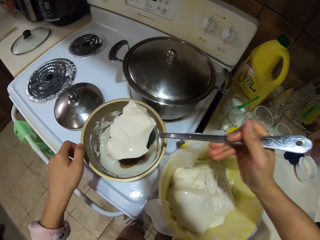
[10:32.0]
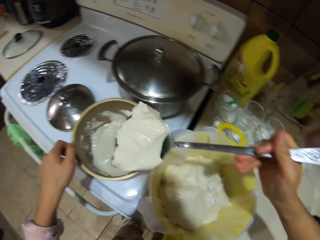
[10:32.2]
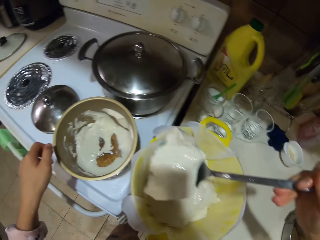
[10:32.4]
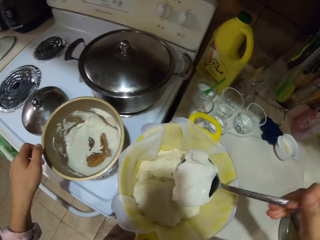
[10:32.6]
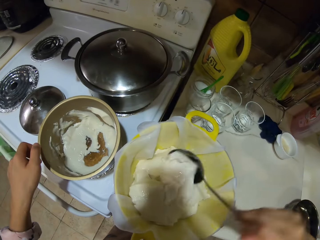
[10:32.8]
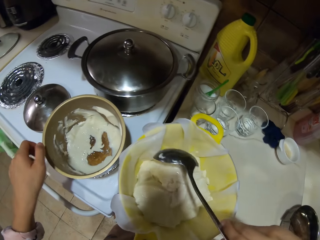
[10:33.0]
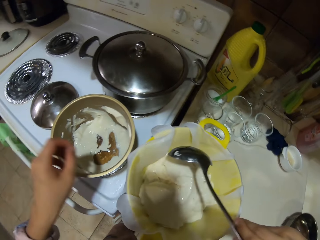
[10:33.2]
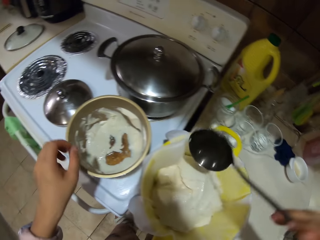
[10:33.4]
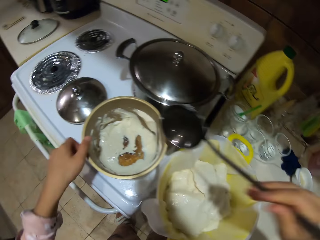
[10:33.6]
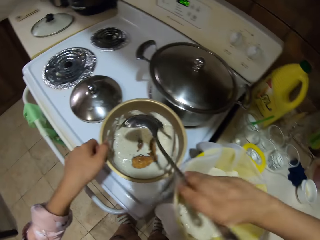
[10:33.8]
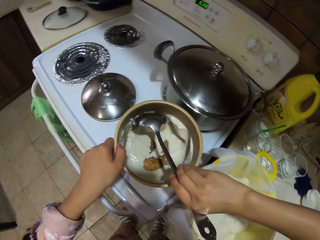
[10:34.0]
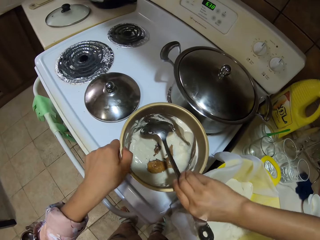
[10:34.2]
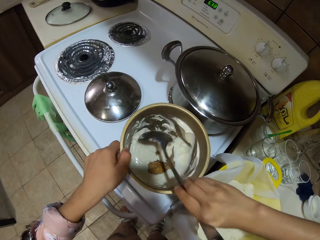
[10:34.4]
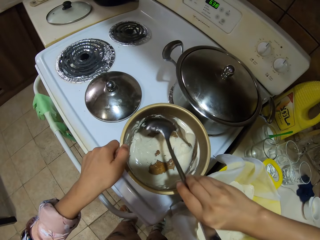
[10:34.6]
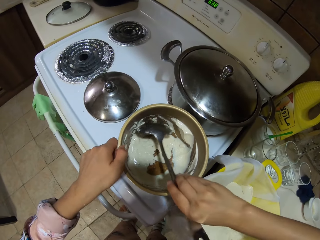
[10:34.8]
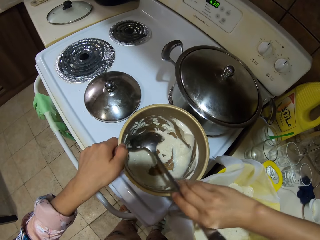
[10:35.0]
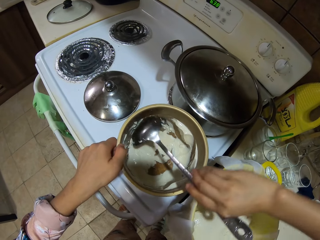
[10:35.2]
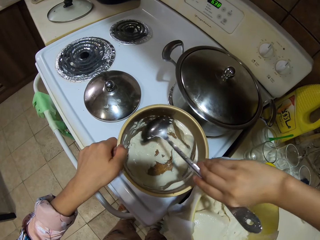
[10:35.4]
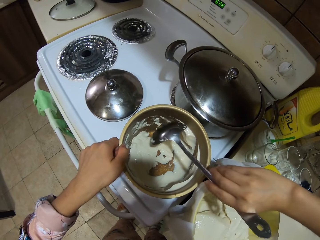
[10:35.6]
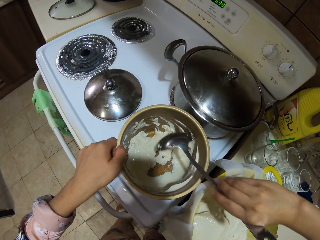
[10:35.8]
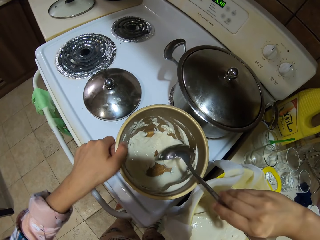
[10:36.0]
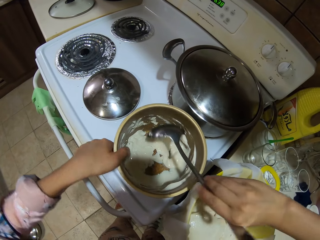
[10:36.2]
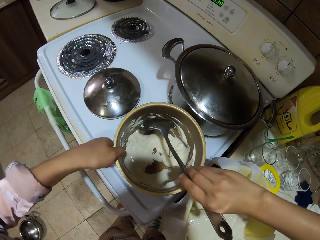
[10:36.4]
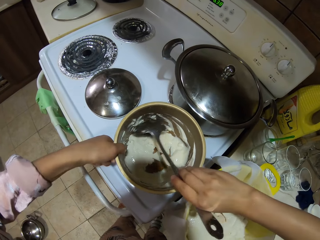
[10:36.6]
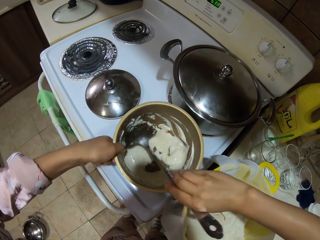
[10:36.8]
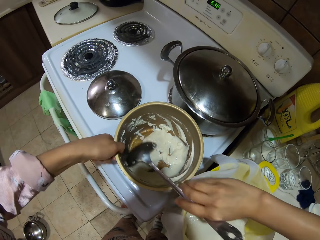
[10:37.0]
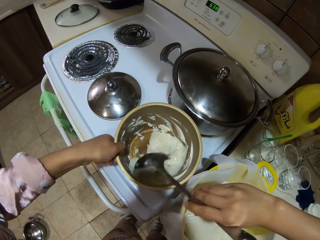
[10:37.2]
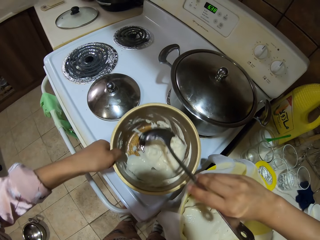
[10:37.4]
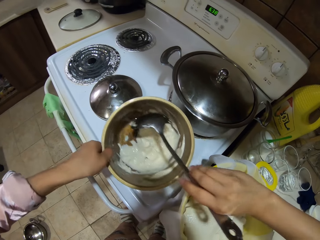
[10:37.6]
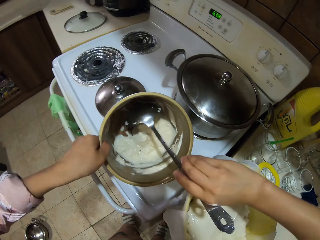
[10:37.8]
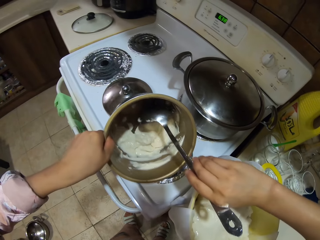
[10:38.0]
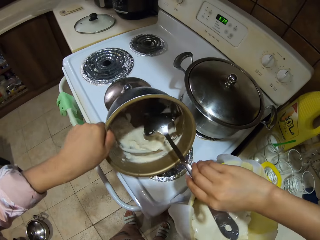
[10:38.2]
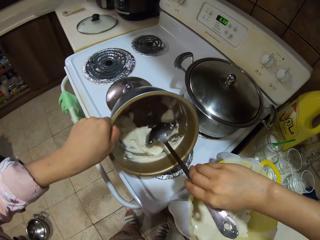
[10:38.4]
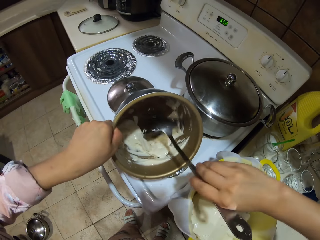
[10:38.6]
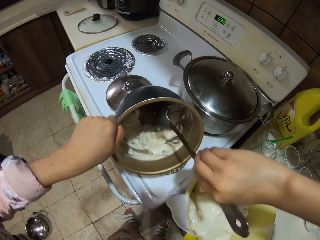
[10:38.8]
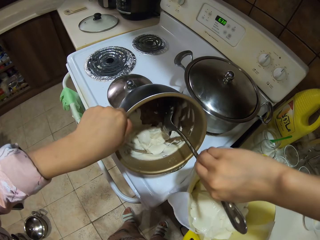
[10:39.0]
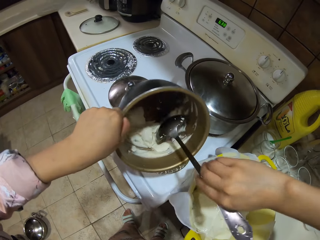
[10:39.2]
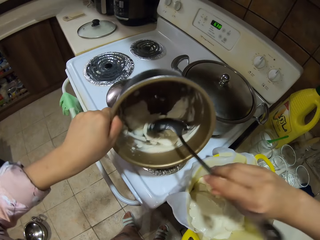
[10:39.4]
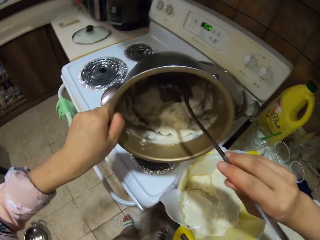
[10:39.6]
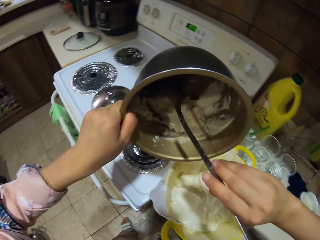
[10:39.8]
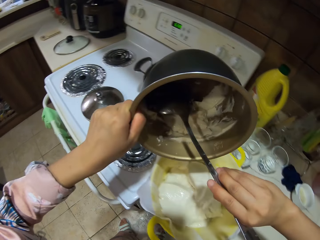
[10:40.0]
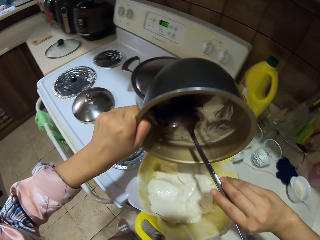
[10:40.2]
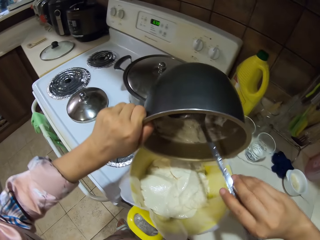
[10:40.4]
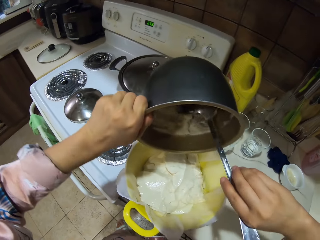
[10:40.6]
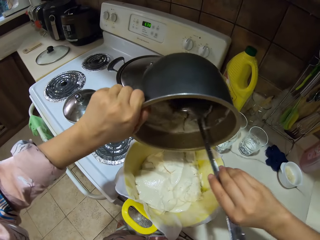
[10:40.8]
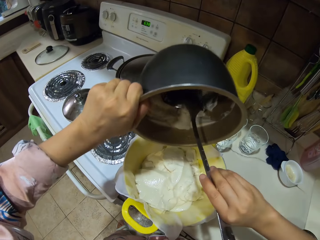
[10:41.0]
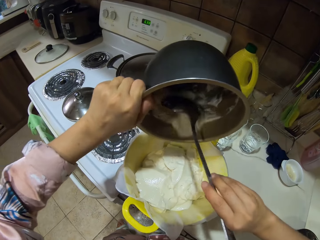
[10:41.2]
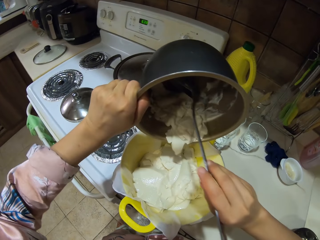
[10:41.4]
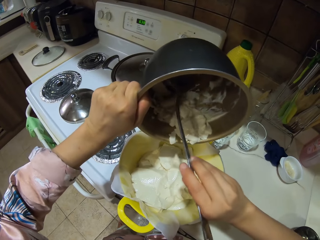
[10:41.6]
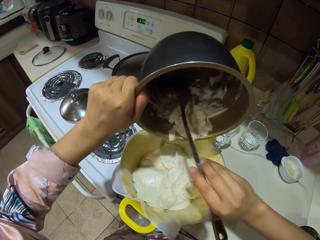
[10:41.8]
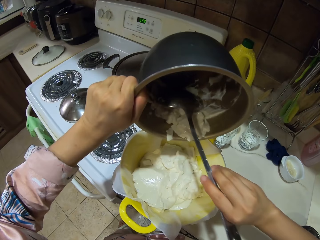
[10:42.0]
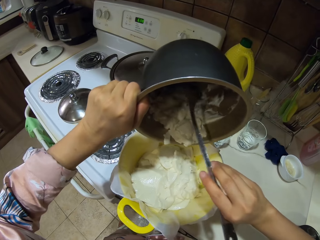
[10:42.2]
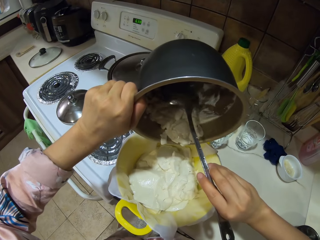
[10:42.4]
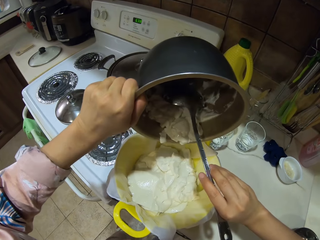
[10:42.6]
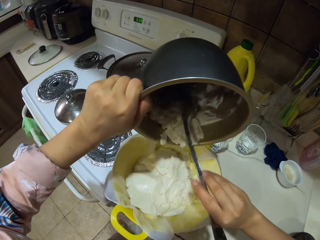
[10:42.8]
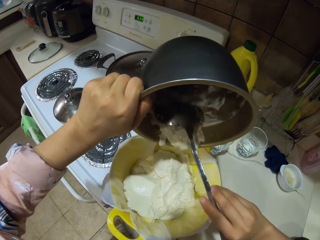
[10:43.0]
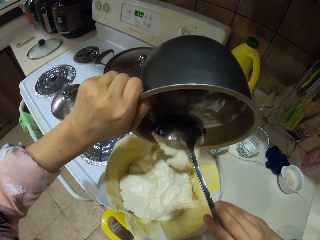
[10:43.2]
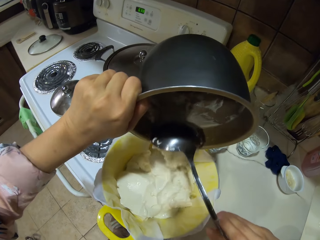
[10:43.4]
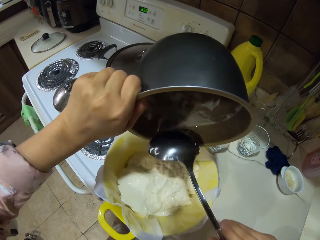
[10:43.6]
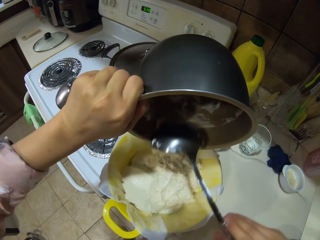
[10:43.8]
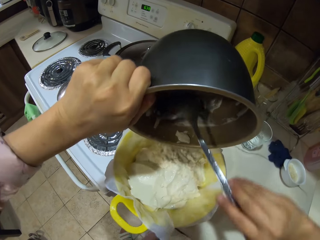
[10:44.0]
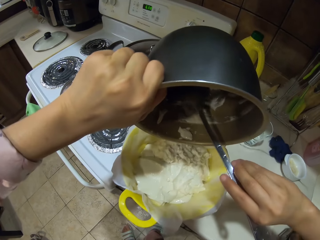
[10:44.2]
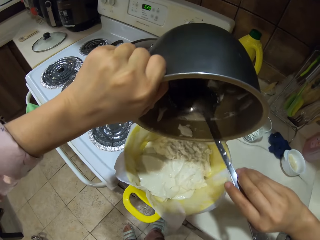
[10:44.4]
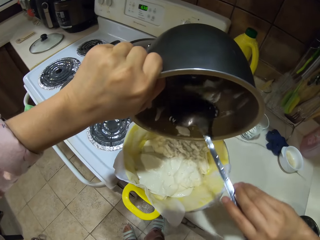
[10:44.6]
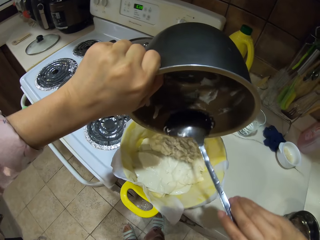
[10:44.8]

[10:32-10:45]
The camera wearer puts something in a sieve dish. They scoop something in a pot with a soup spoon. They pick up the pot on the burner. They scoop something in the pot with the soup spoon. They scoop something in the pot with the soup spoon into the sieve dish. They pour something in the sieve dish.

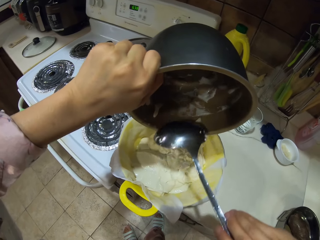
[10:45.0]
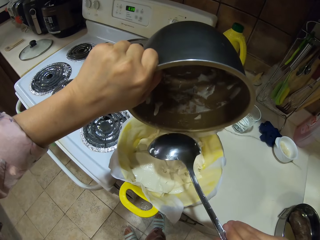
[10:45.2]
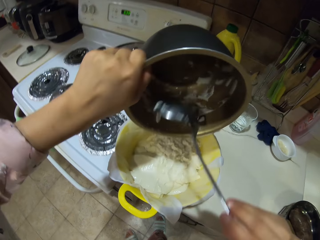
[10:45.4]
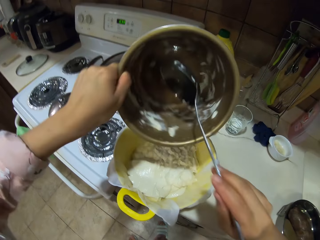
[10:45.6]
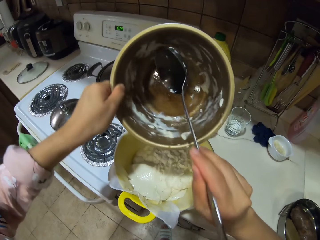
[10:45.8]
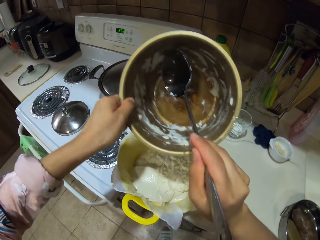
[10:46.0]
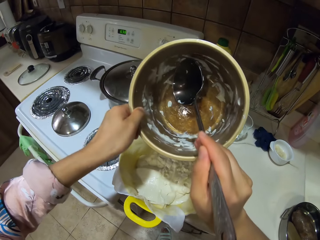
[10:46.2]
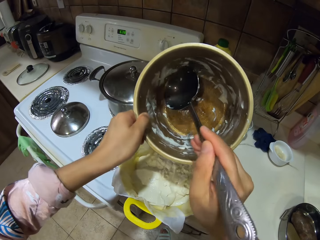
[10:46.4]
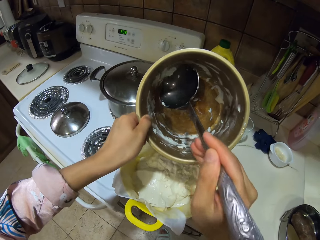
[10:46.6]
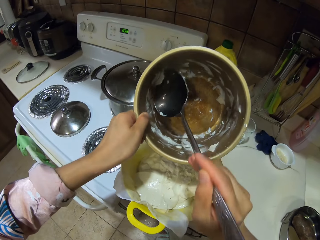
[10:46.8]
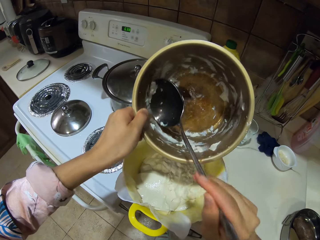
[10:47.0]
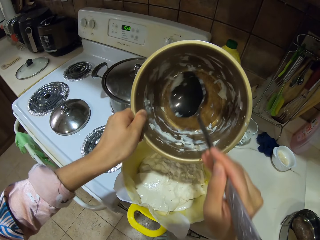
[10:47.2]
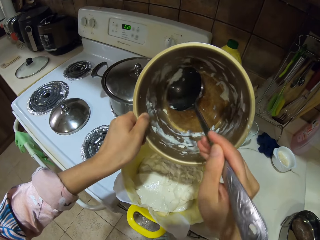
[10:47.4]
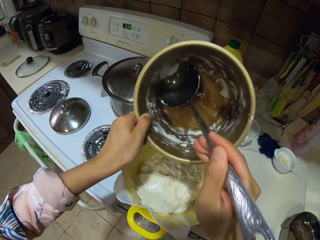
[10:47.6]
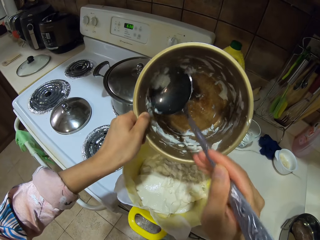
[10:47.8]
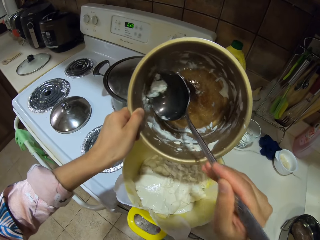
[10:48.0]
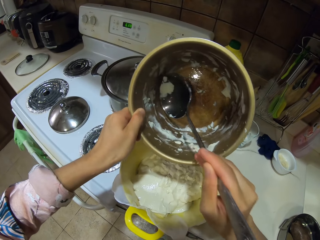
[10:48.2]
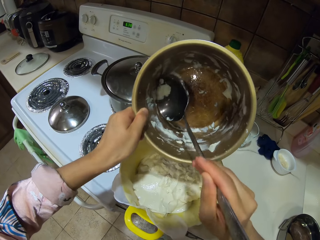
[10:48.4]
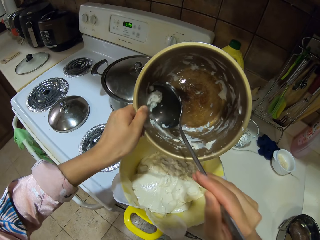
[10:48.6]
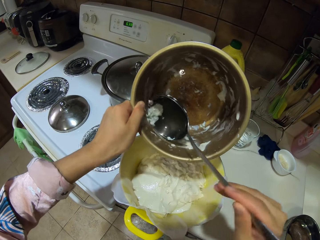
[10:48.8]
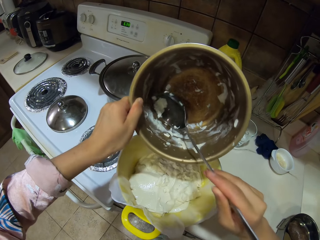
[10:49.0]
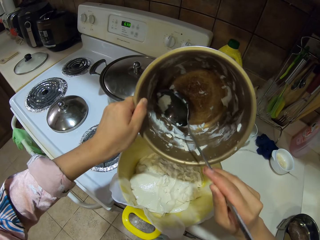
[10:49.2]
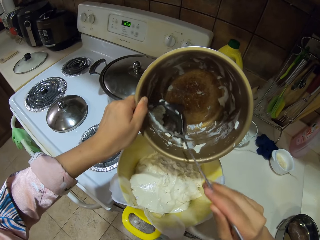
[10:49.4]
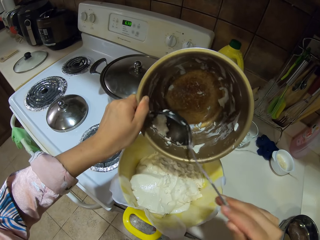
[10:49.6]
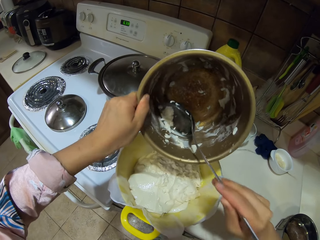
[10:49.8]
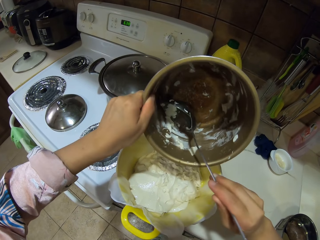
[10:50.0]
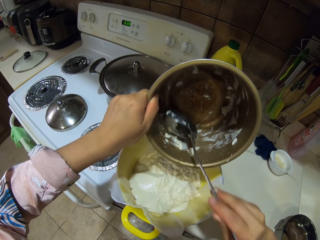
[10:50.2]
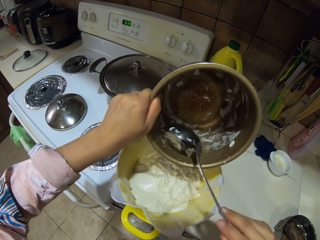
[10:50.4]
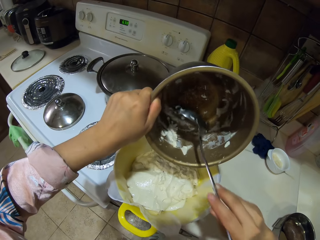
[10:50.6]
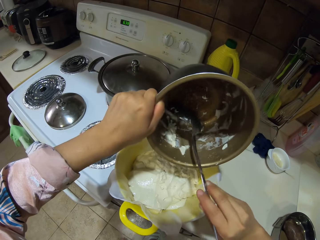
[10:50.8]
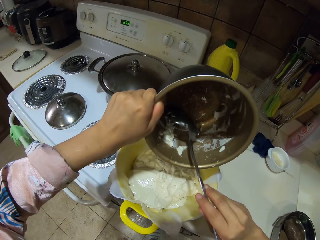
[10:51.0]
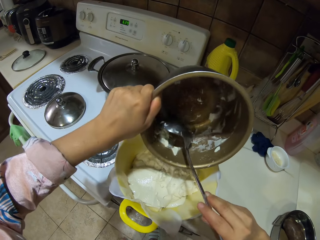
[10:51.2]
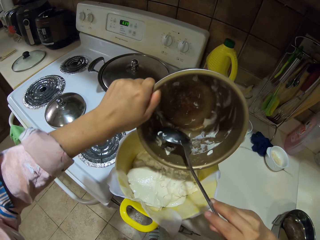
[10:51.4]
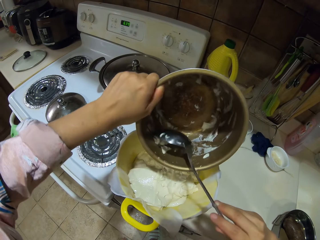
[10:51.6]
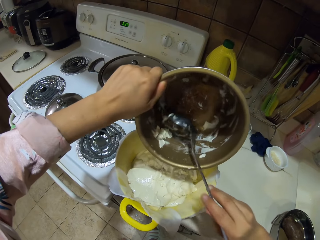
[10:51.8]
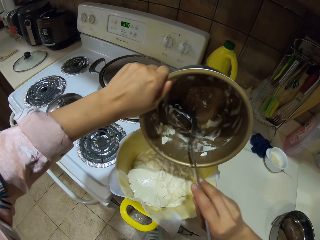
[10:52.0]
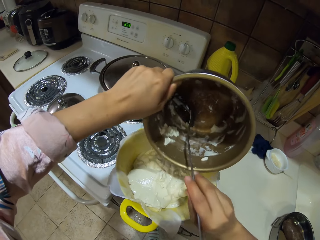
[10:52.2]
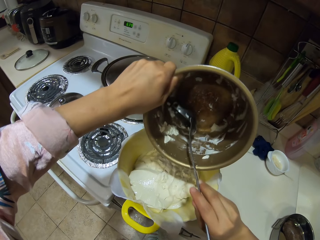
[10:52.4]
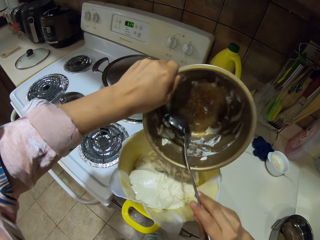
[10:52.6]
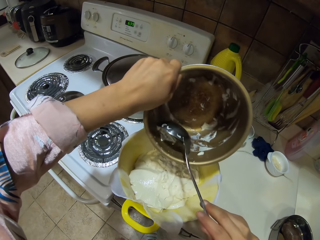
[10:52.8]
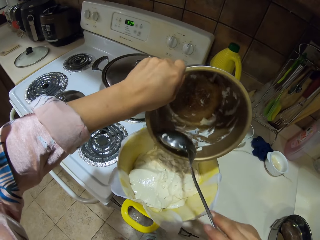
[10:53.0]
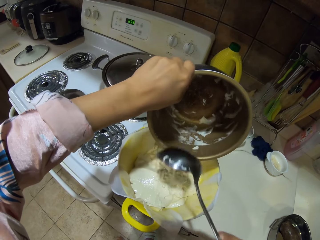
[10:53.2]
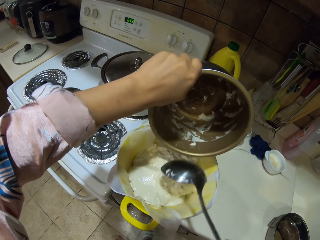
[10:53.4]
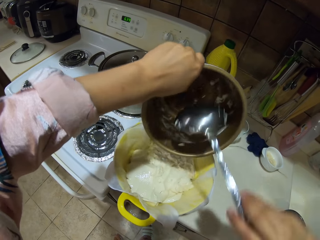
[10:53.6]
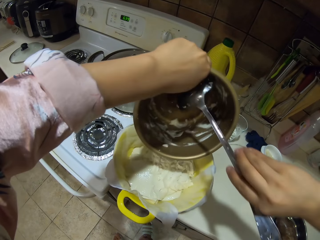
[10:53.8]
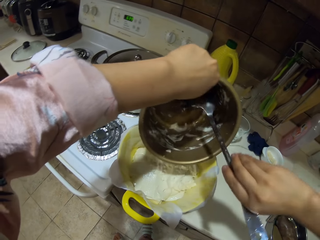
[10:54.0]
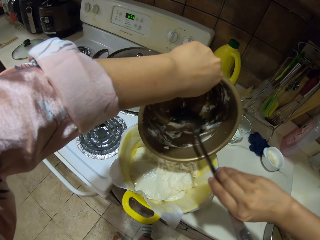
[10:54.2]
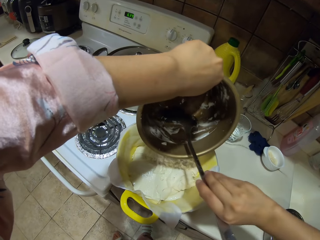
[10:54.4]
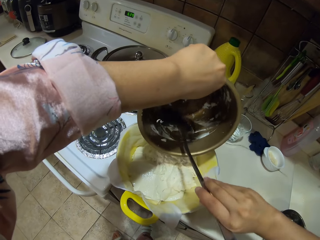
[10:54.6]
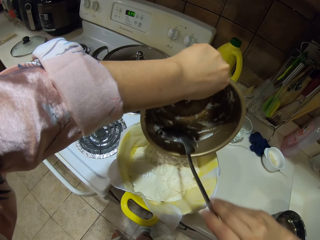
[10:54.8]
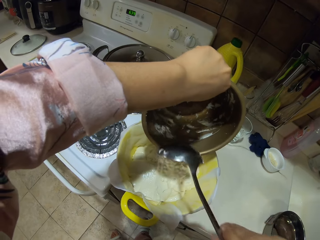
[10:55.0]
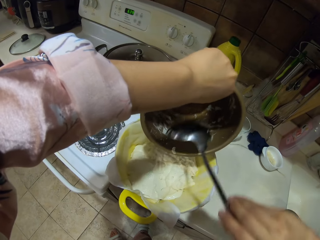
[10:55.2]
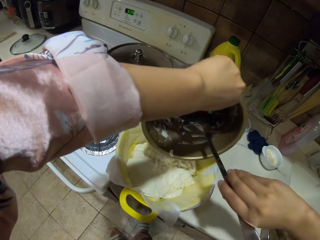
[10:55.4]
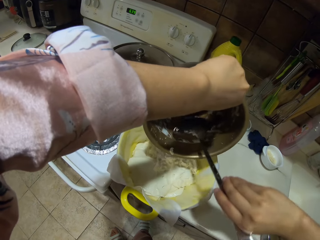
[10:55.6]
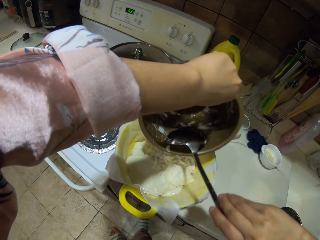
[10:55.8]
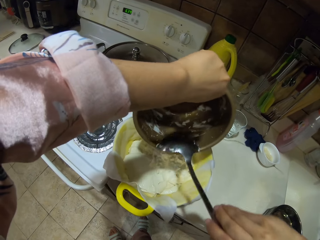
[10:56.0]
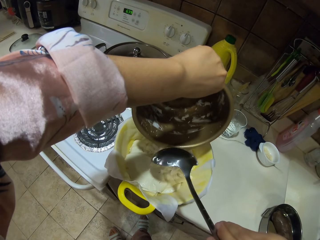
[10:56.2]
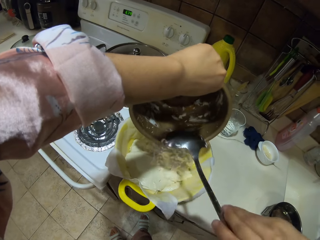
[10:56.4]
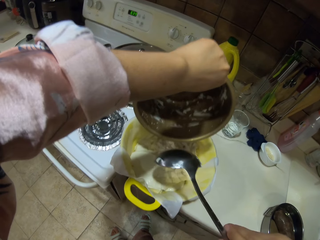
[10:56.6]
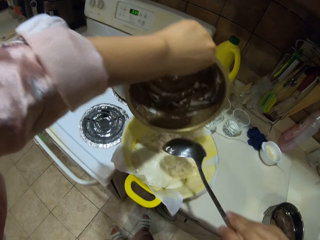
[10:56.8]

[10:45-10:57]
The camera wearer scoops something in a pot with a soup spoon. They put something in a sieve dish. They pour something in the sieve dish. They scoop something in the pot with the soup spoon into the sieve dish.
